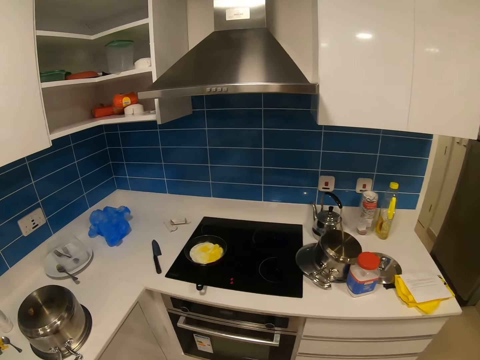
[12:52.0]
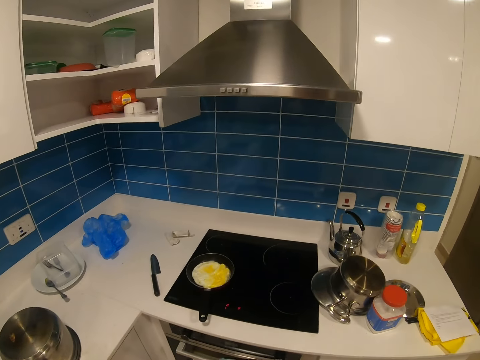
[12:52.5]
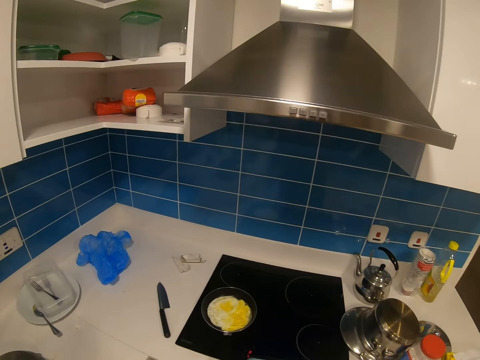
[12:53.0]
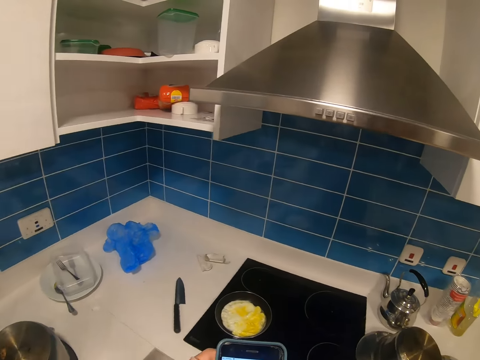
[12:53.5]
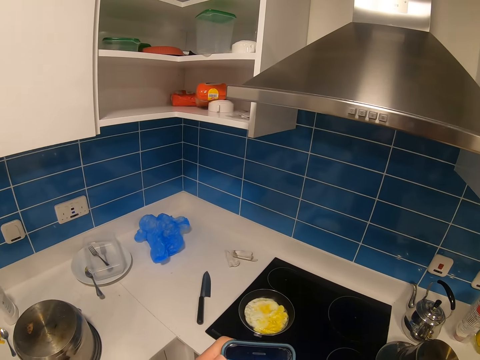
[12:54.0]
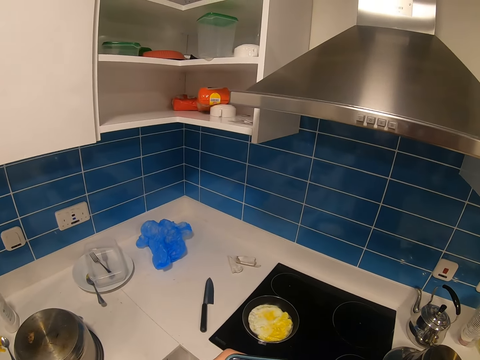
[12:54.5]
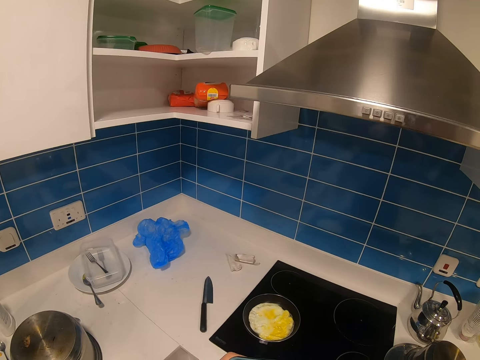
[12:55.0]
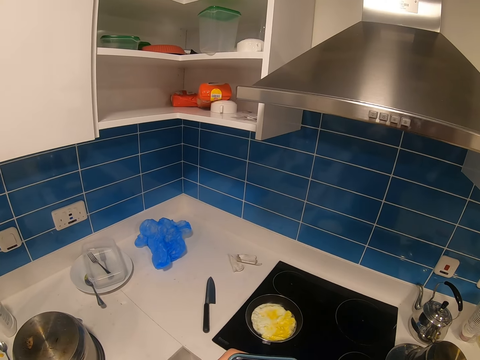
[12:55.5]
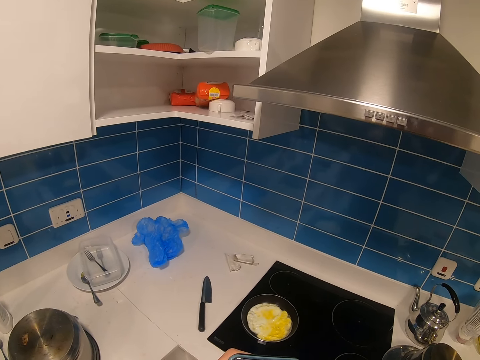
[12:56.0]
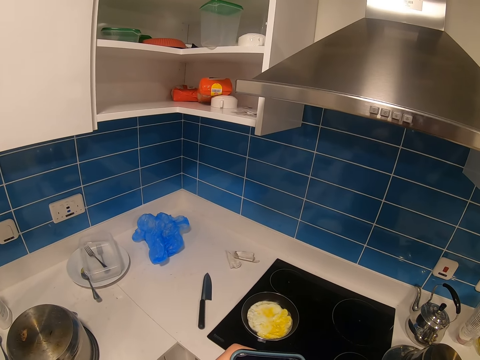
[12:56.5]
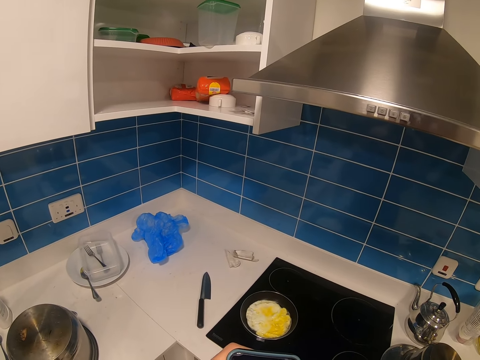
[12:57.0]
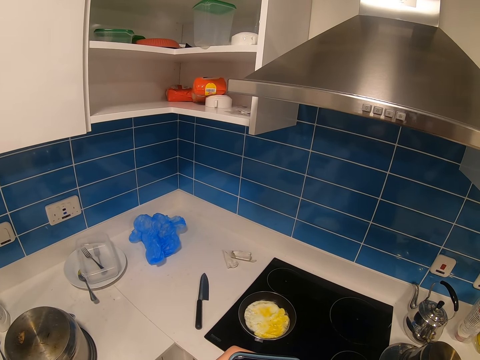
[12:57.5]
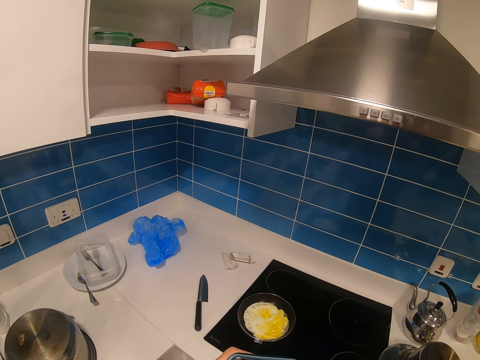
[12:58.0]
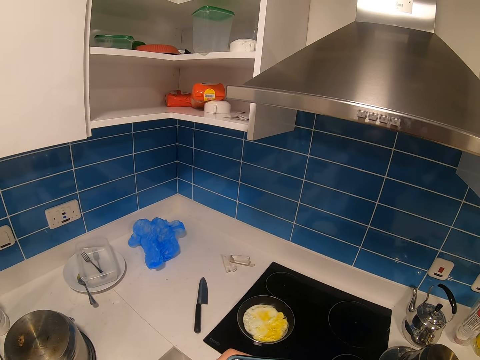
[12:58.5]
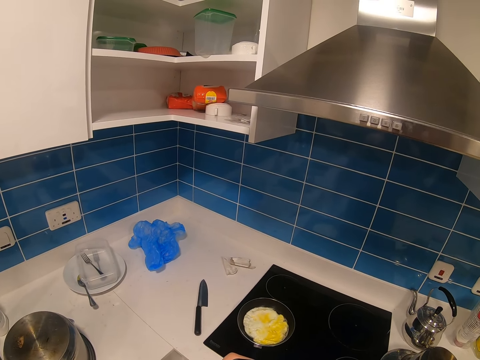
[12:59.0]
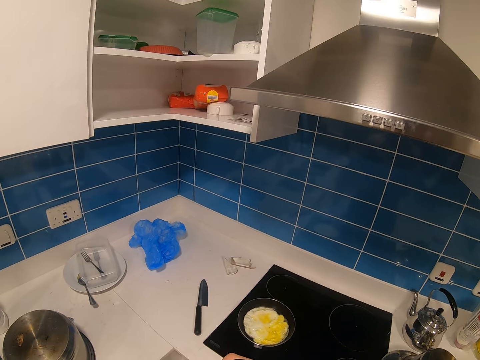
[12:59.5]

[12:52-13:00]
The camera wearer dials the phone. They hold the phone and use the phone.

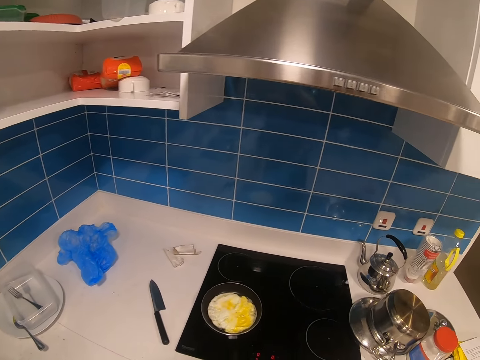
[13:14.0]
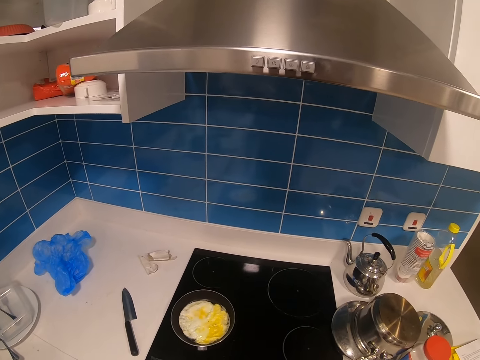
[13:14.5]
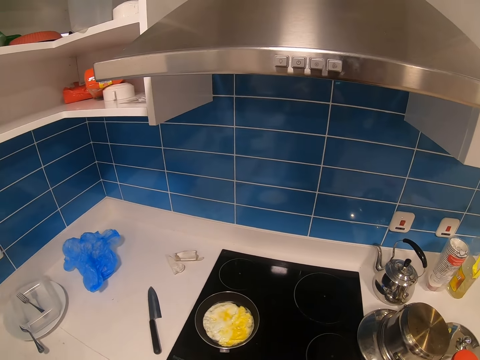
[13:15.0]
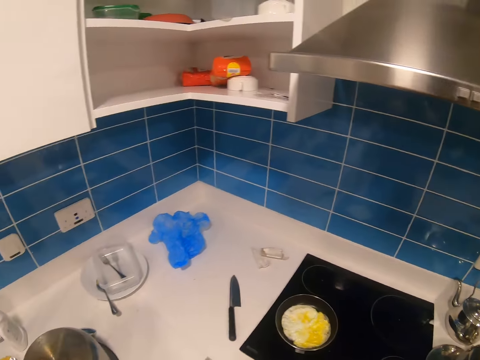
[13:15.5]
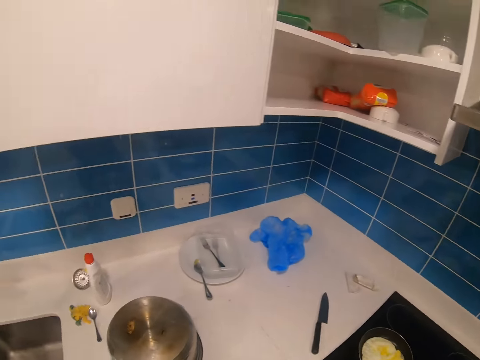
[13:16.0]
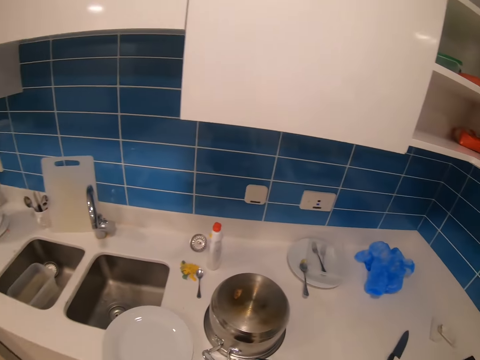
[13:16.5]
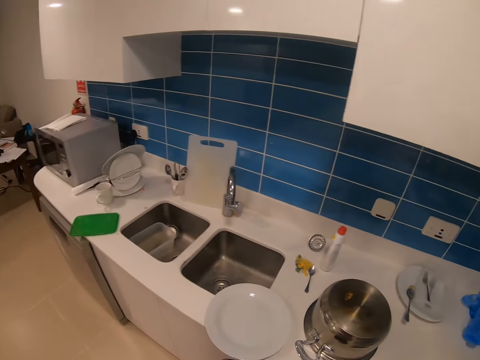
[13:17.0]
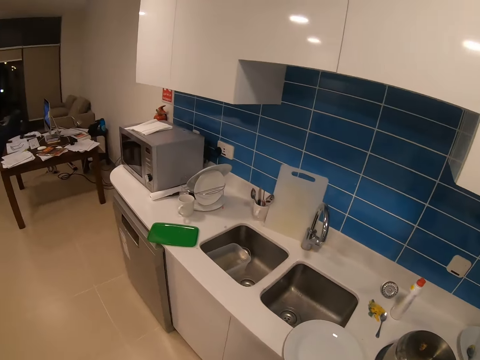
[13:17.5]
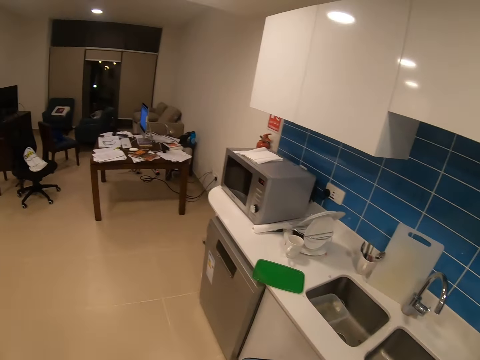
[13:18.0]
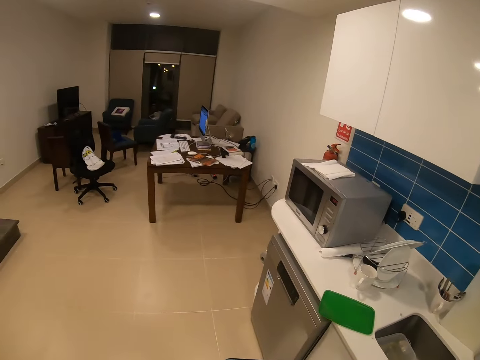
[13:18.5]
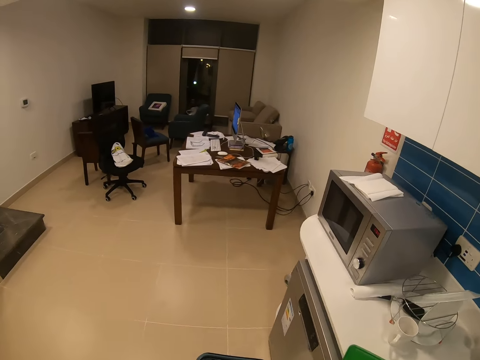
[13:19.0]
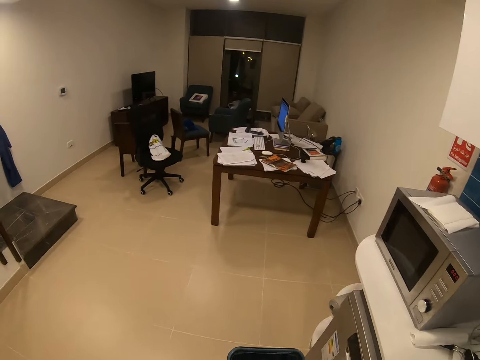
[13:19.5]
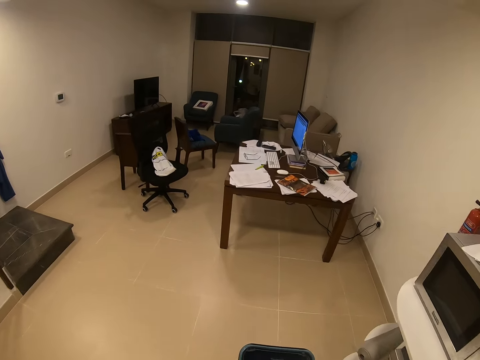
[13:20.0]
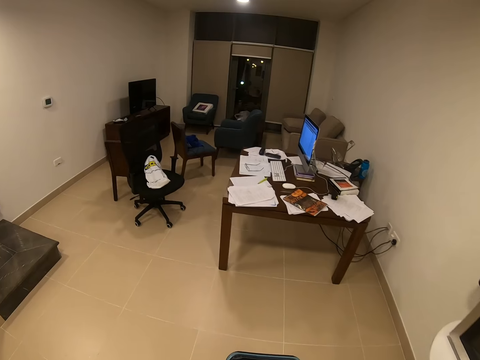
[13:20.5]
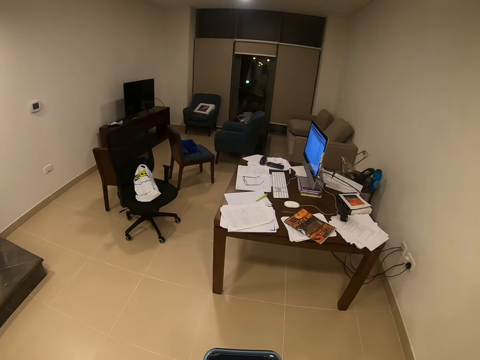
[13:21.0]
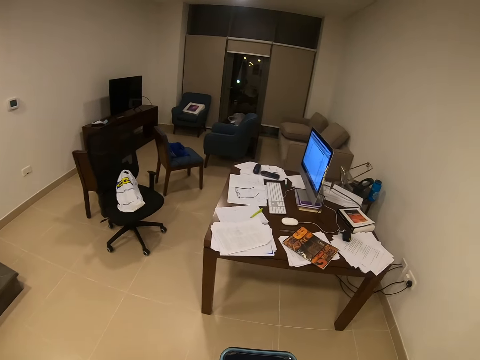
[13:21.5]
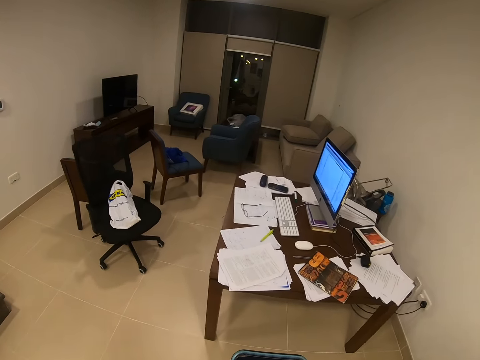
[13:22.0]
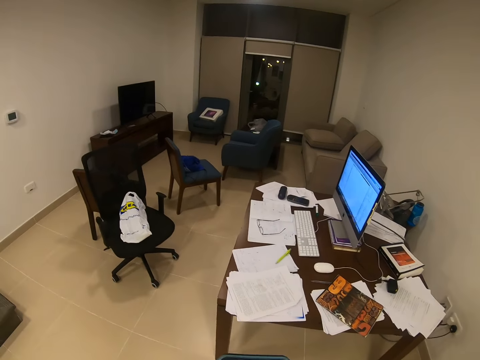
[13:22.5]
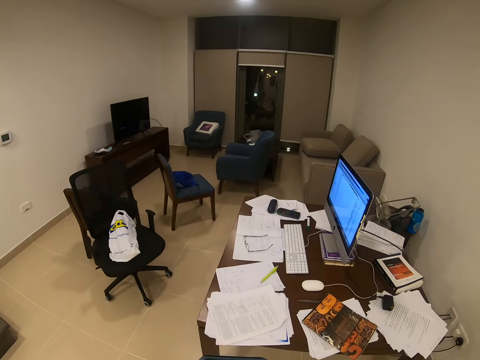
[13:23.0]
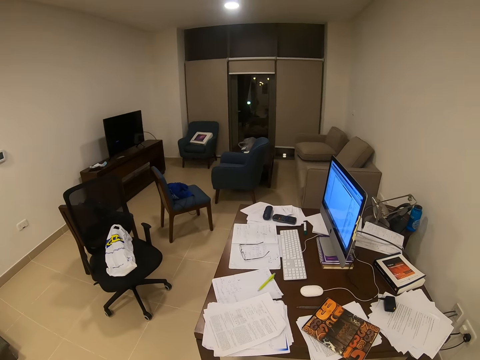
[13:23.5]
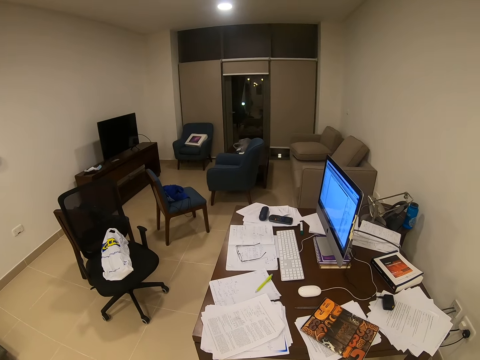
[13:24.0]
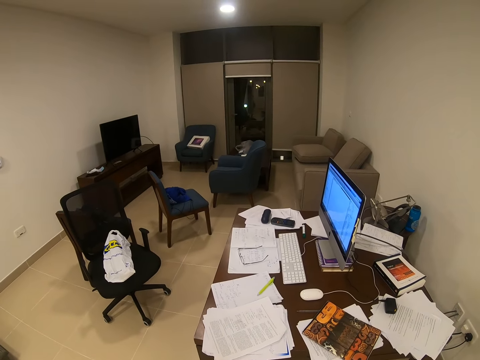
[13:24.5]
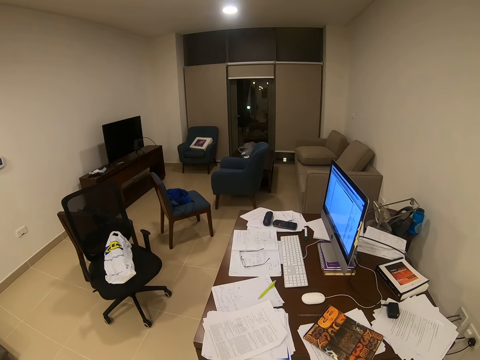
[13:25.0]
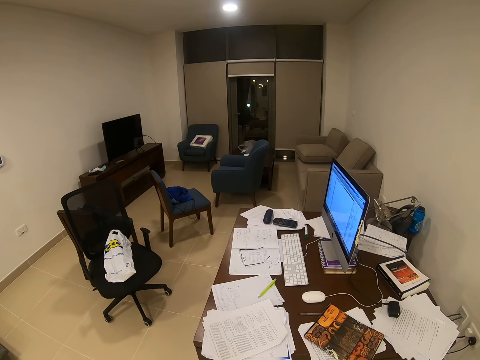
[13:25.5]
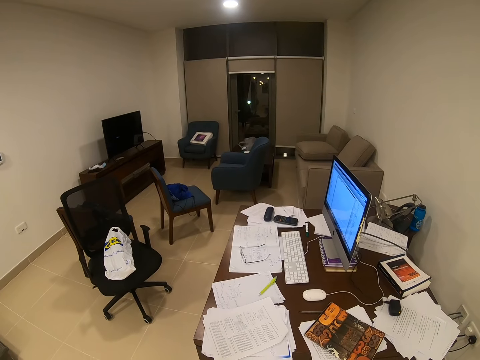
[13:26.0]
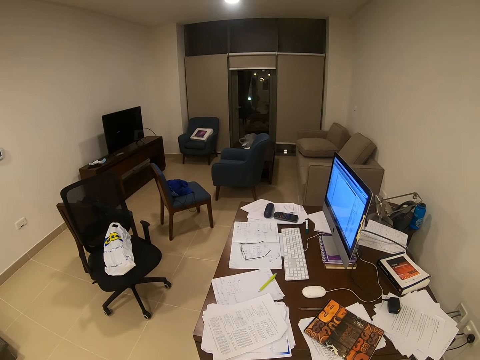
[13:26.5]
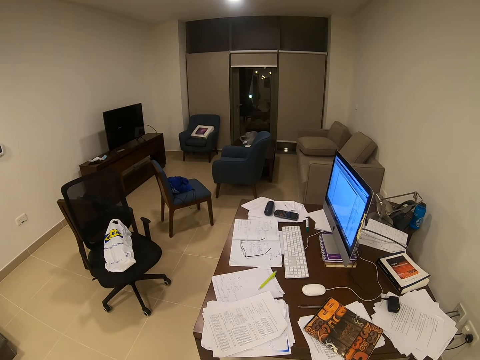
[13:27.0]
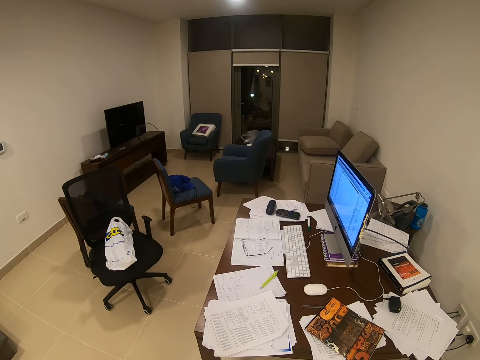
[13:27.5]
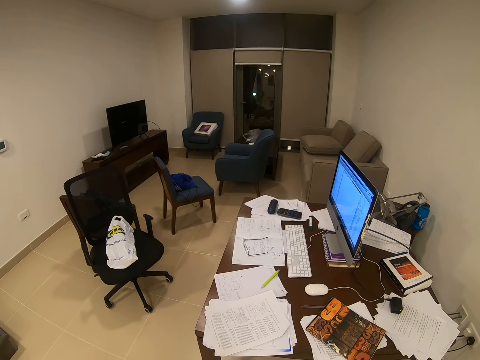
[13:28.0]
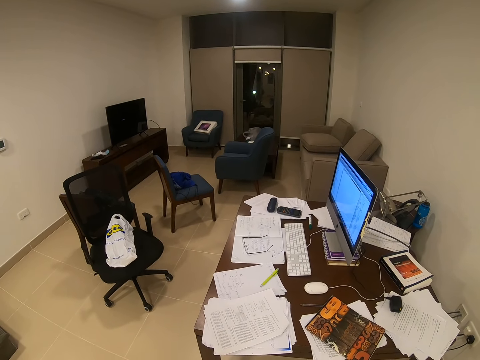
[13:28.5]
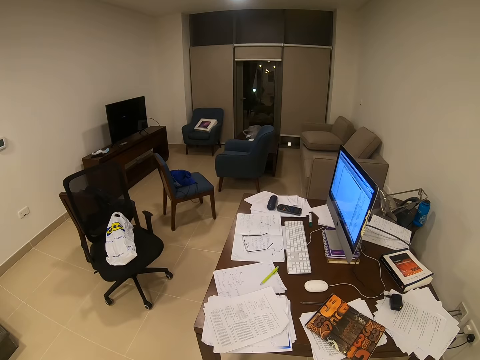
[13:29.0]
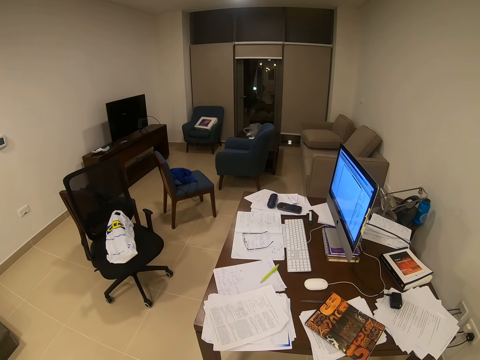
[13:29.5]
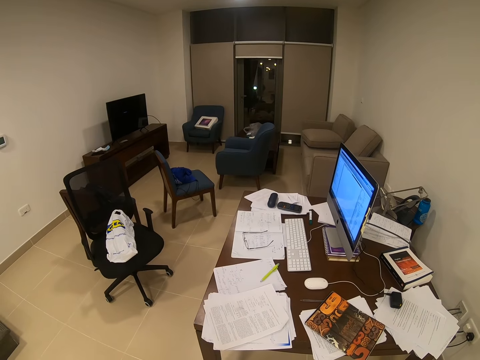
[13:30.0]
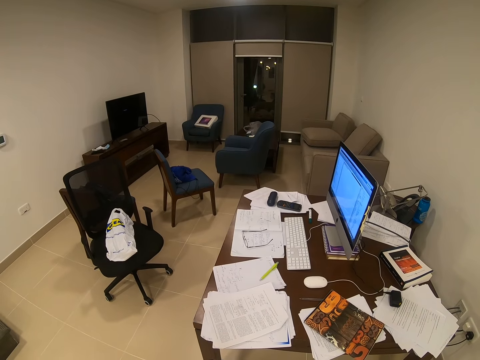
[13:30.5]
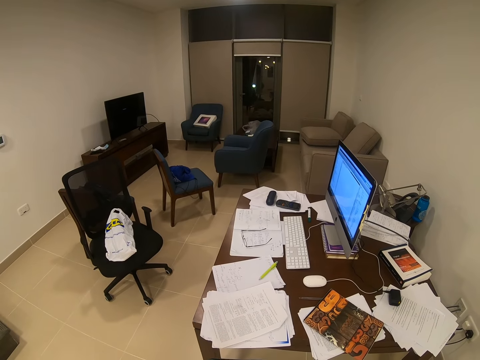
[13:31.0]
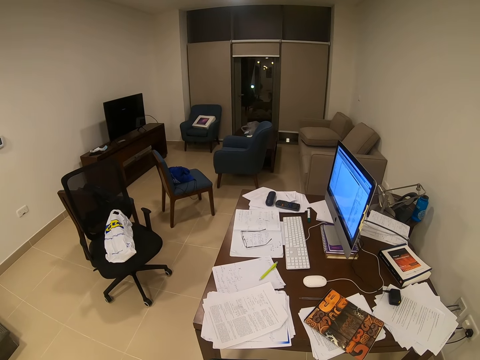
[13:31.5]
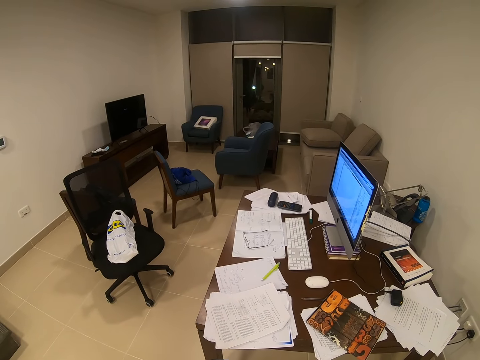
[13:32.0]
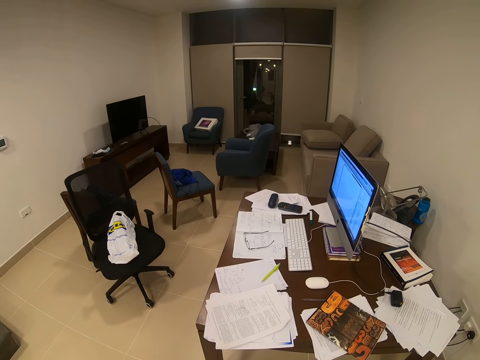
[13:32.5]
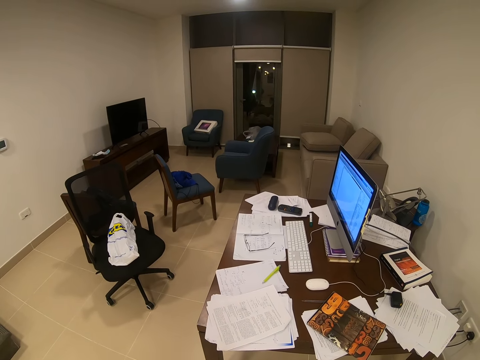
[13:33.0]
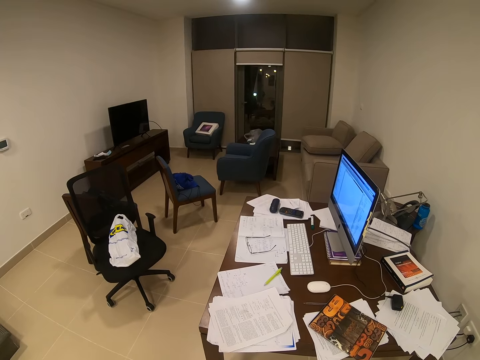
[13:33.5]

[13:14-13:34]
The camera wearer looks at the countertop. They walk toward the table. They look at the table. They stand in the house.
